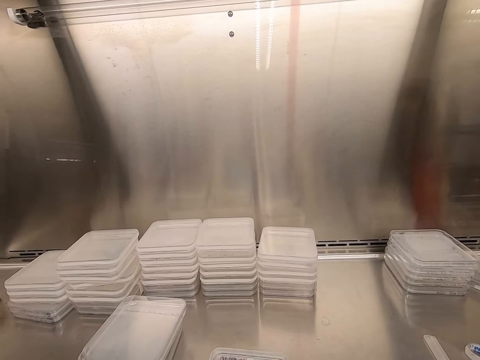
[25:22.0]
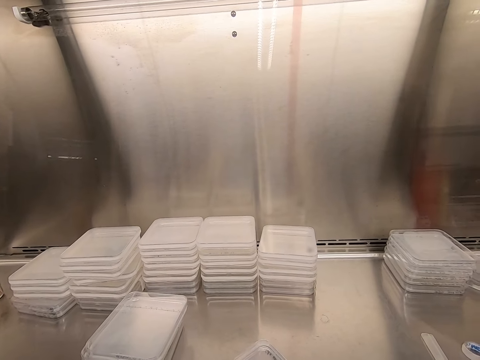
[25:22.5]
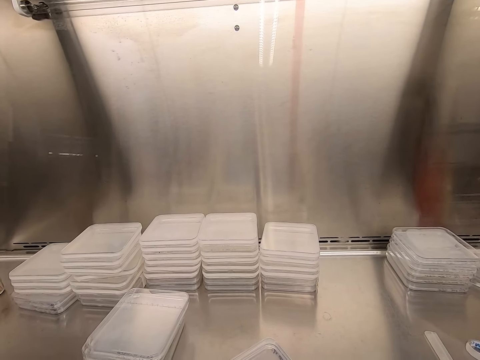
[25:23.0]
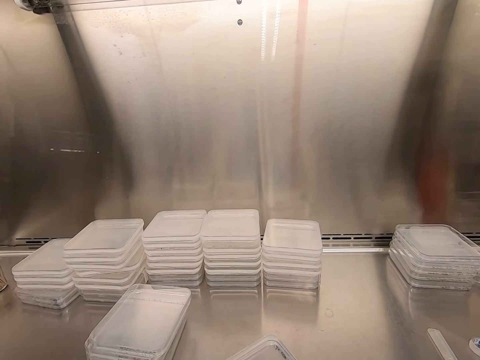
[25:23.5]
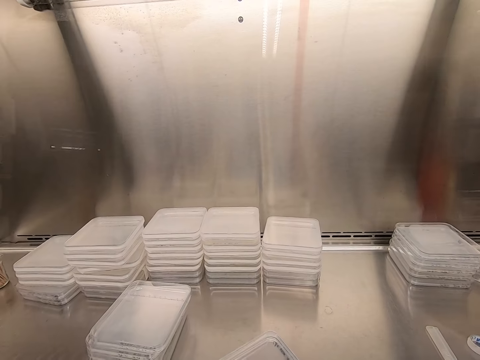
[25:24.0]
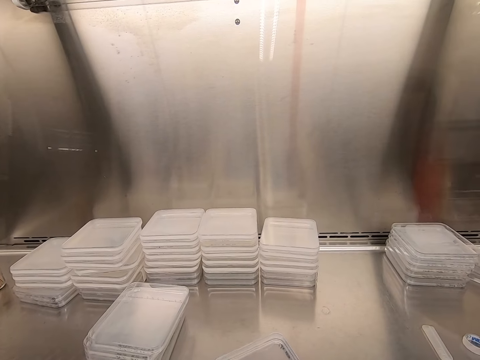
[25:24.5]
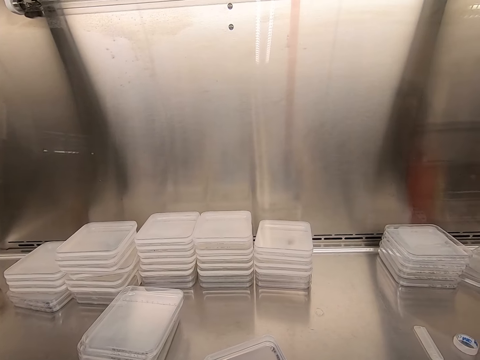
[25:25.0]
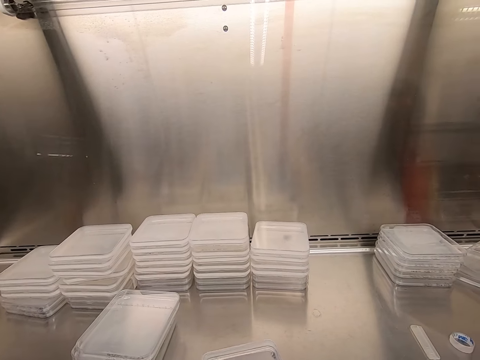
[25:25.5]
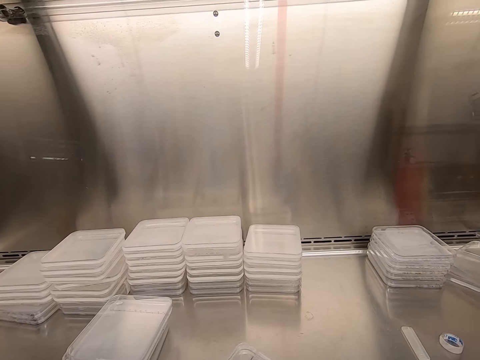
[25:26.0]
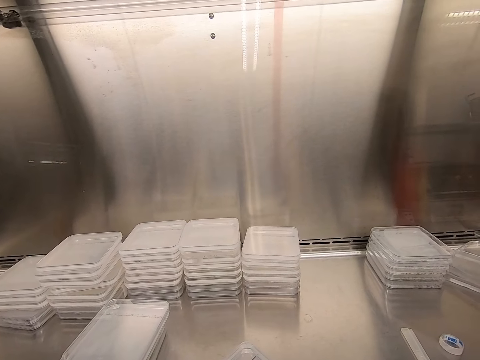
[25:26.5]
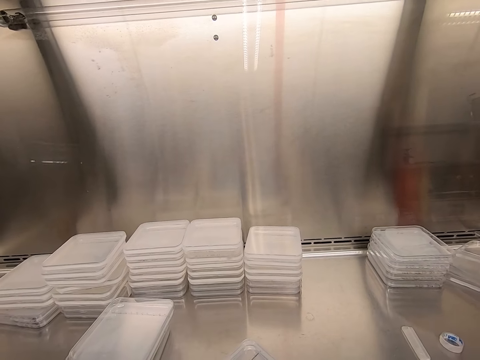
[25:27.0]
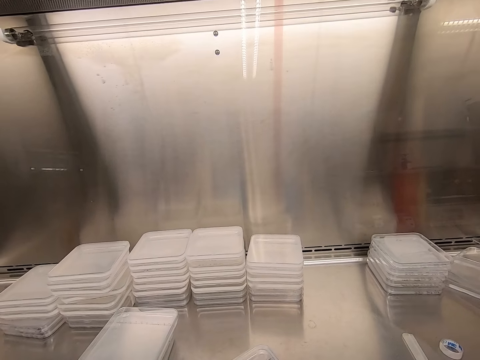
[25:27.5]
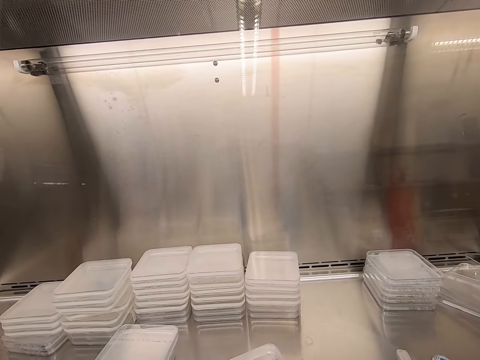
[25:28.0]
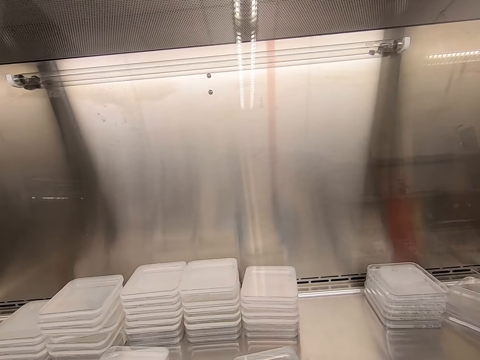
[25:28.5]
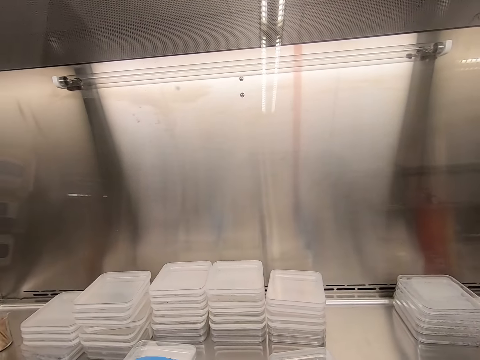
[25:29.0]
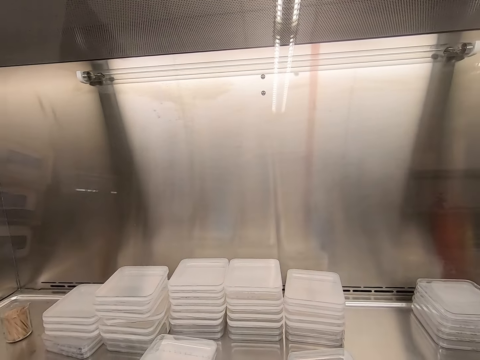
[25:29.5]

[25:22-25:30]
The camera wearer seals the plastic lid with cello tape.

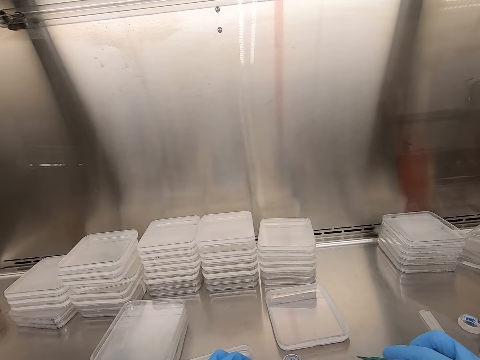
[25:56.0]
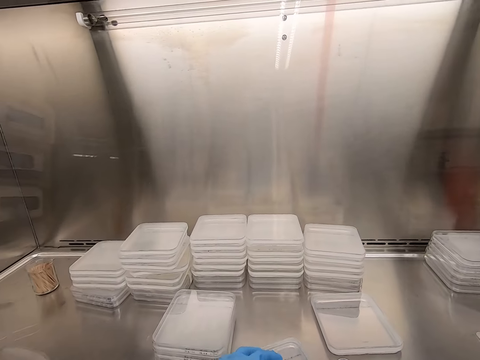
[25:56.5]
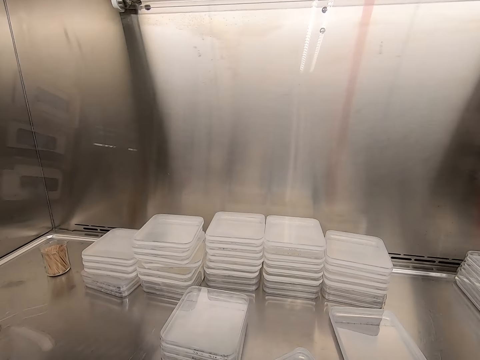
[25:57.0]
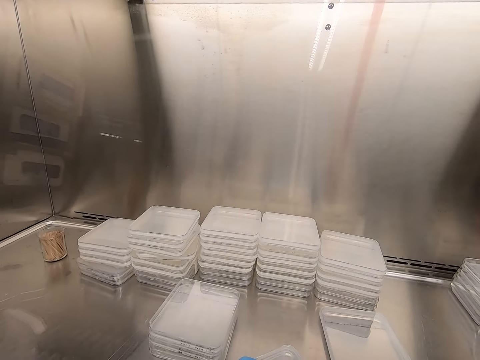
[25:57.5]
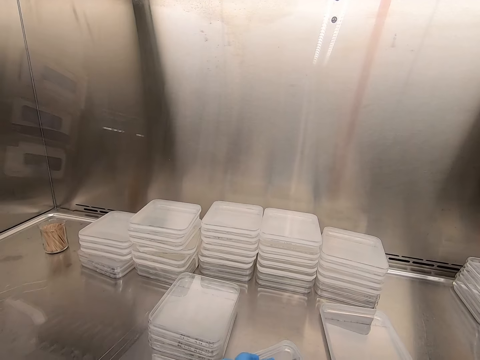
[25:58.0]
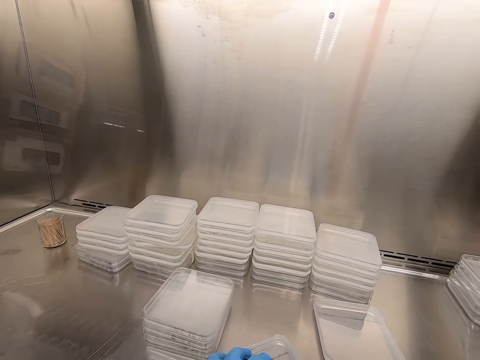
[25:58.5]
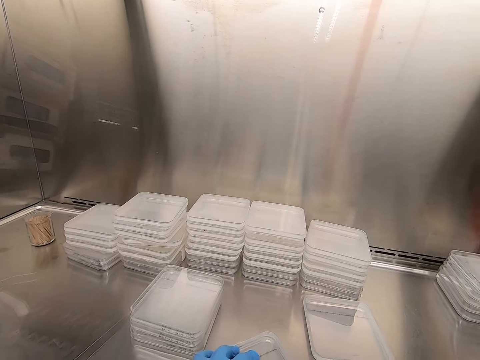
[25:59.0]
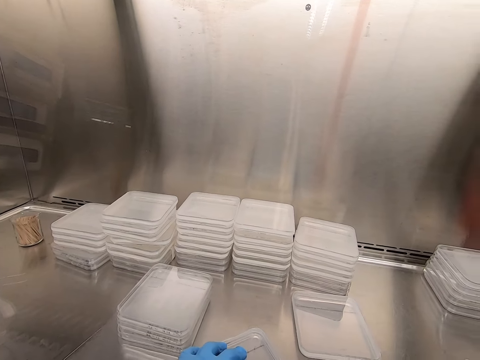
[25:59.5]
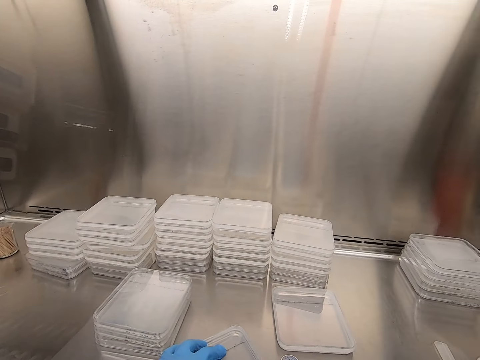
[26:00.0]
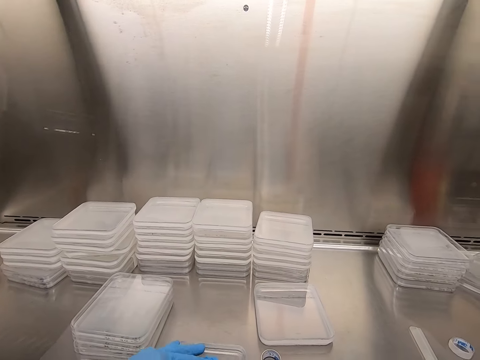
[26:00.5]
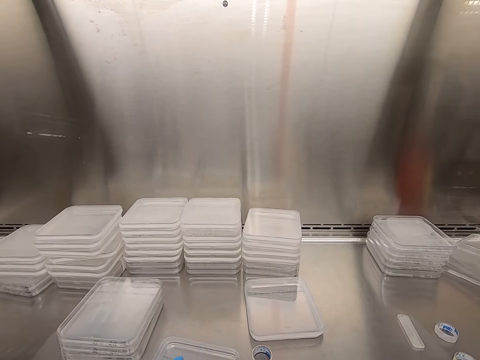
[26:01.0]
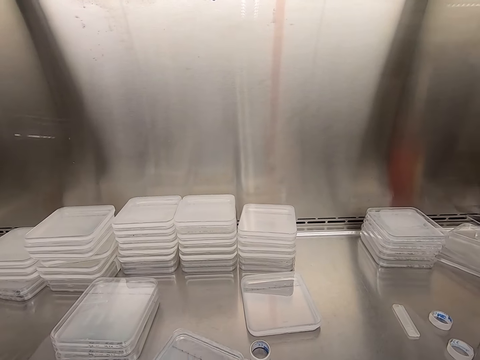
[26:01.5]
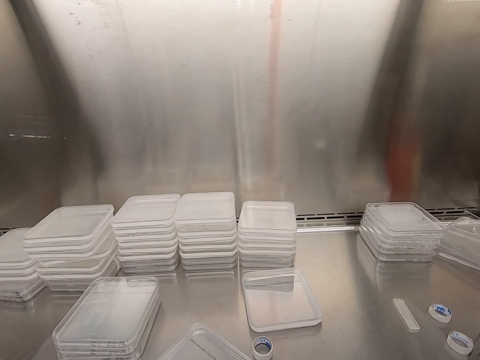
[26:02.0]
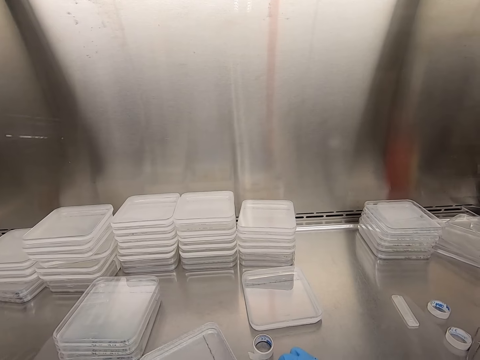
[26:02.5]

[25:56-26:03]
The camera wearer writes on the plastic lid.
